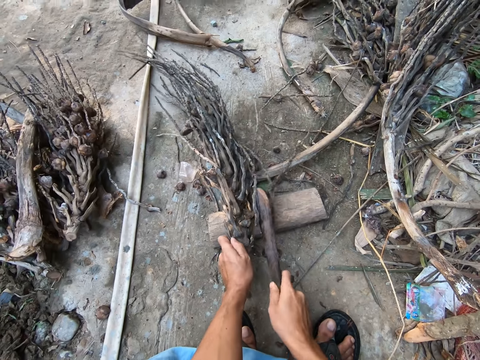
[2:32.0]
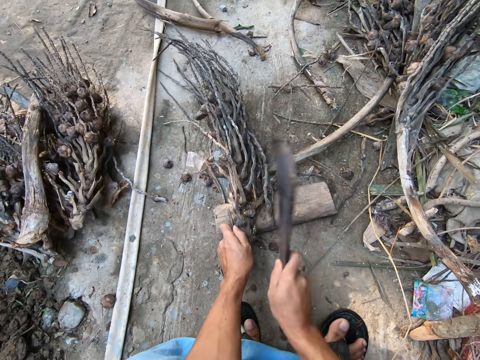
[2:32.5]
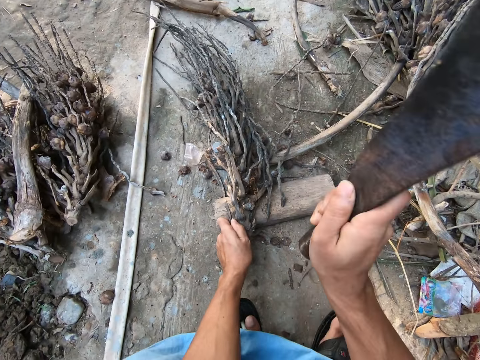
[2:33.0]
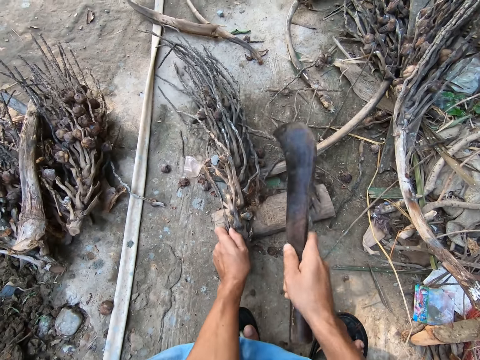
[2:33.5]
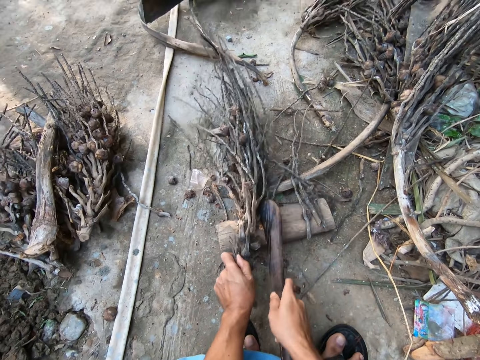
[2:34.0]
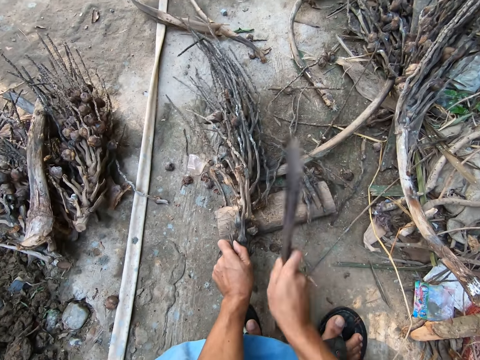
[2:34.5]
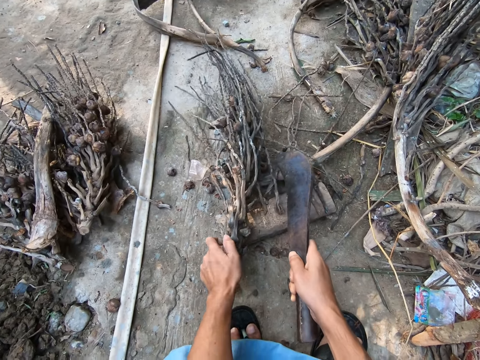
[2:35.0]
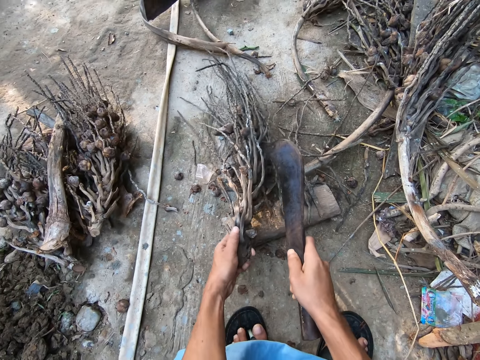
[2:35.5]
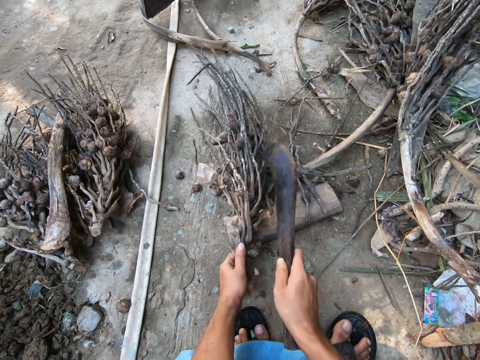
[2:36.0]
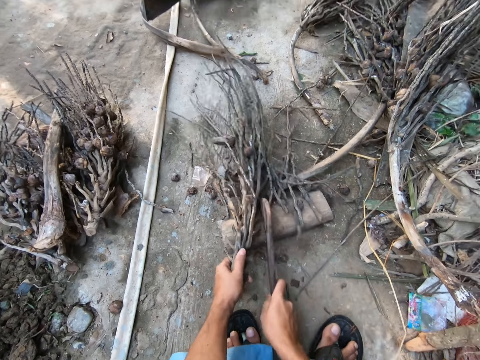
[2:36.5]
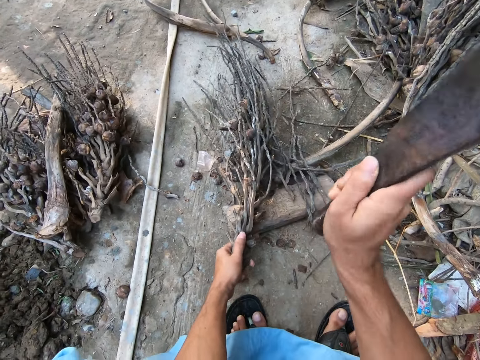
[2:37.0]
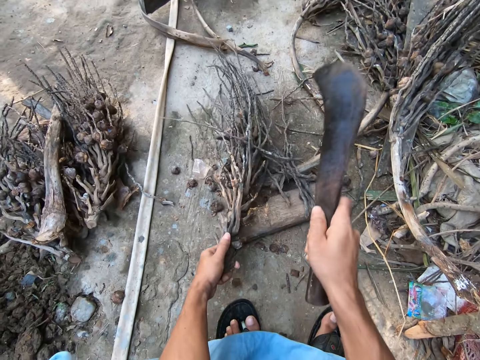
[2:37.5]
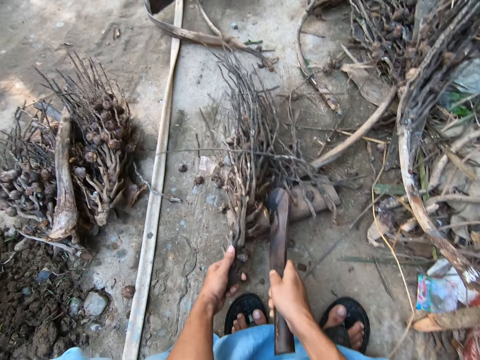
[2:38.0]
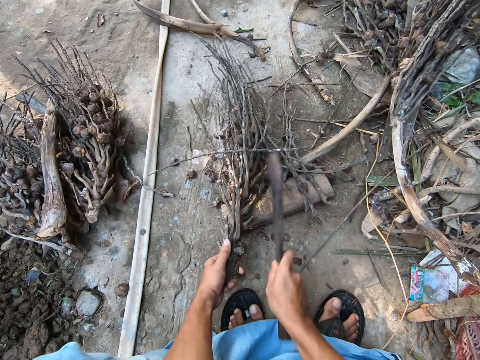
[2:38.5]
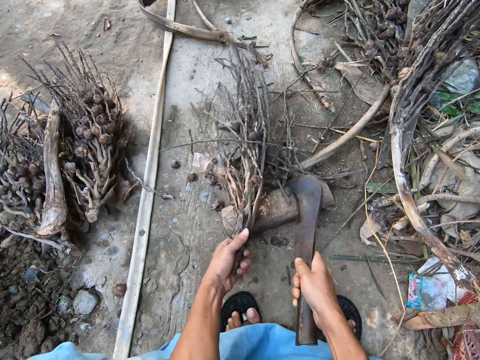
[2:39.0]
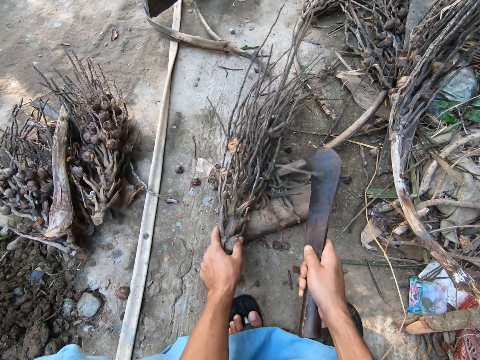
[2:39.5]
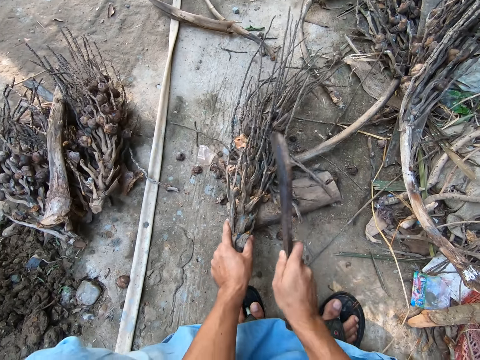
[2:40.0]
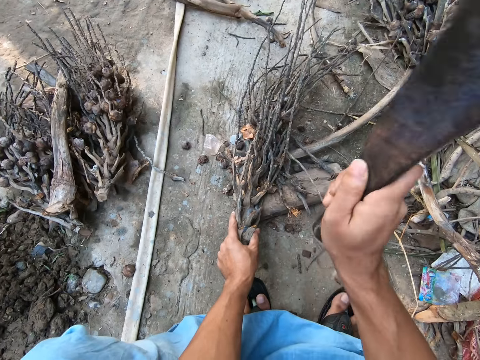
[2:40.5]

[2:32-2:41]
The camera wearer adjusts the palm kernel head on the cutting block with his left hand. He cuts off twigs from the kernel head with the pruning knife in his right hand.

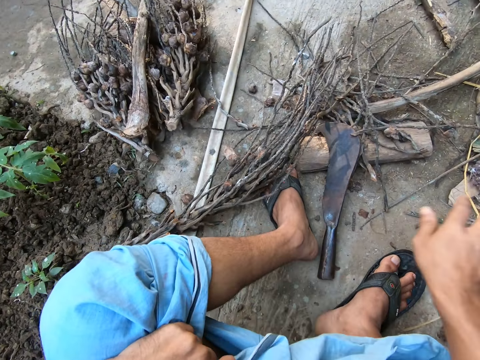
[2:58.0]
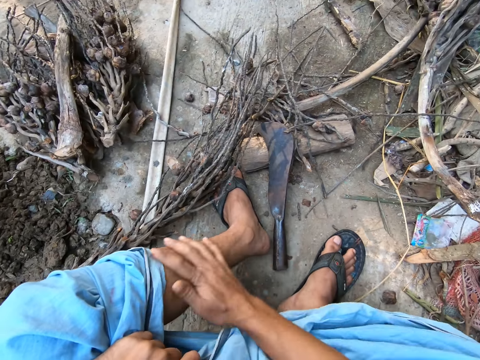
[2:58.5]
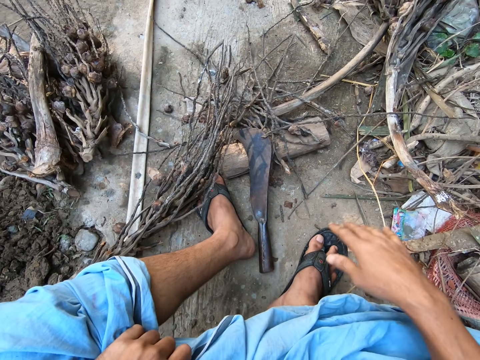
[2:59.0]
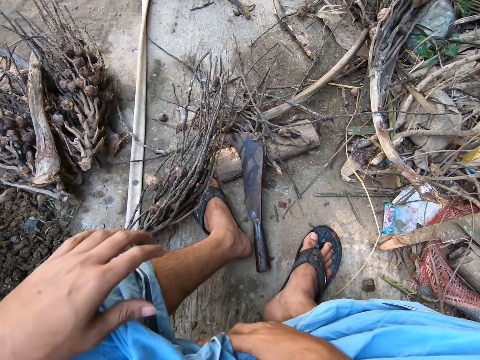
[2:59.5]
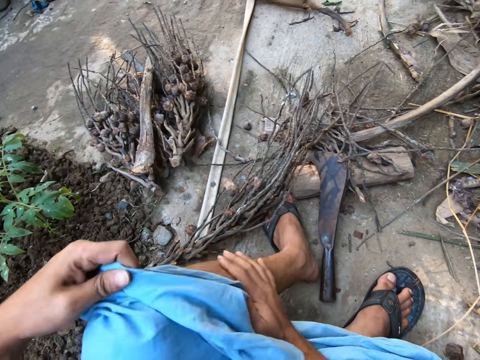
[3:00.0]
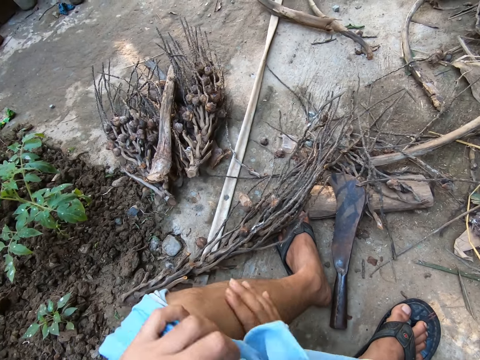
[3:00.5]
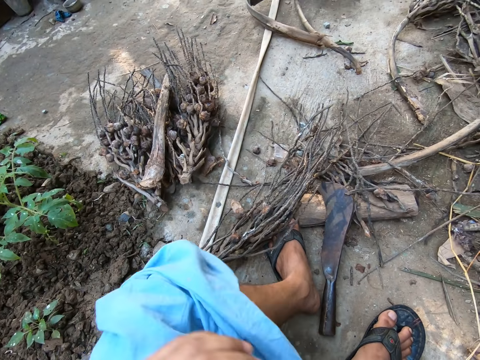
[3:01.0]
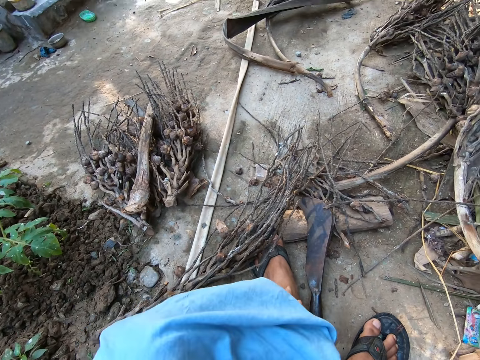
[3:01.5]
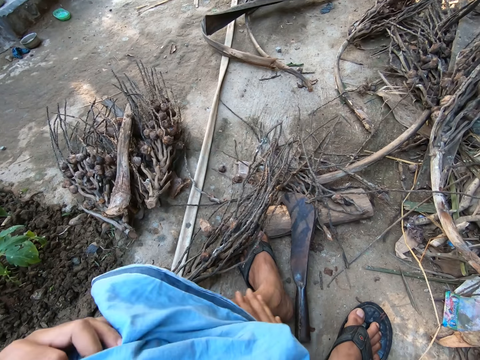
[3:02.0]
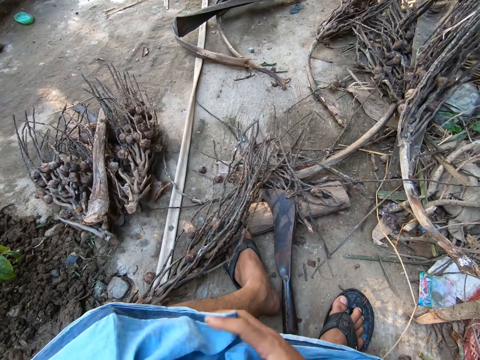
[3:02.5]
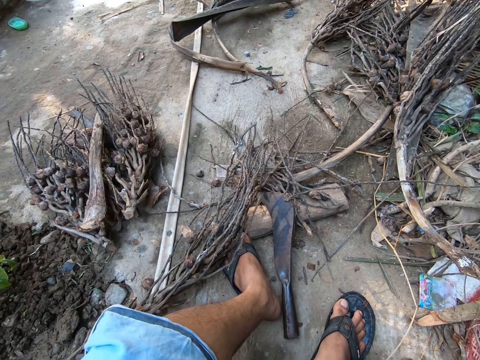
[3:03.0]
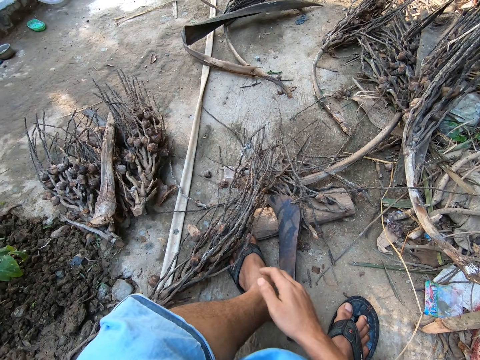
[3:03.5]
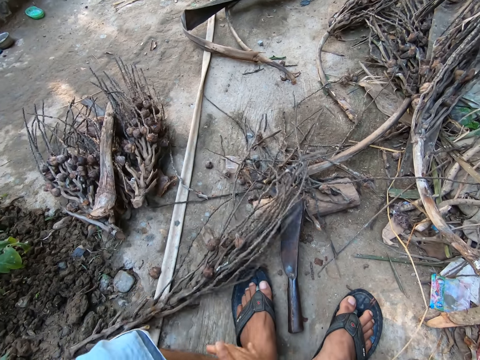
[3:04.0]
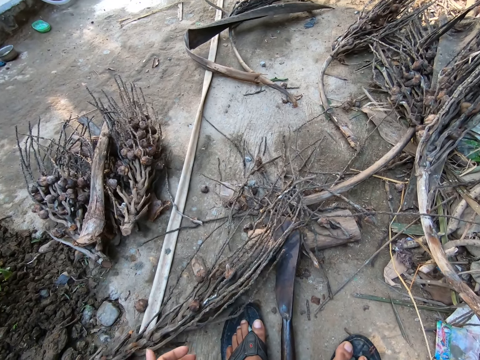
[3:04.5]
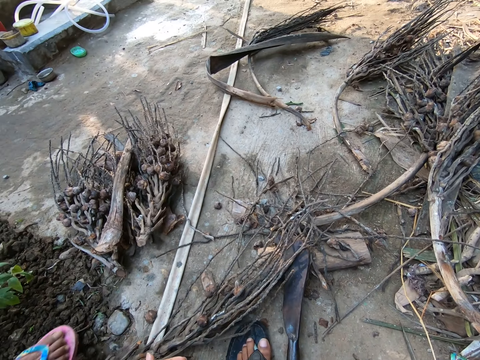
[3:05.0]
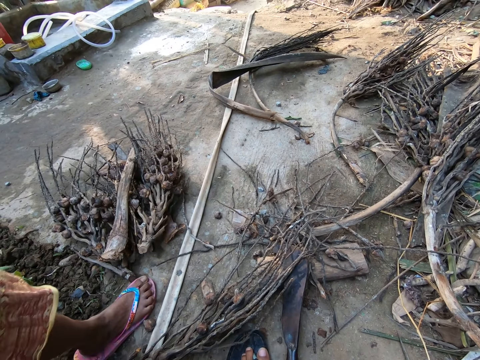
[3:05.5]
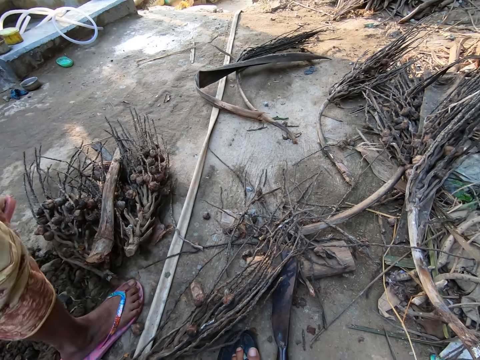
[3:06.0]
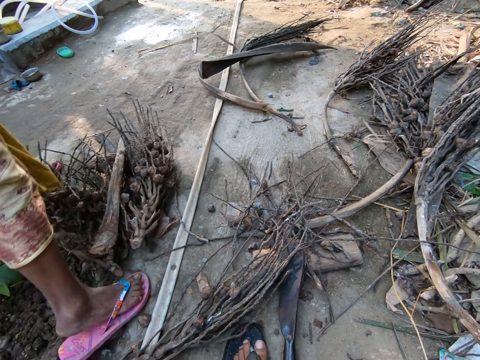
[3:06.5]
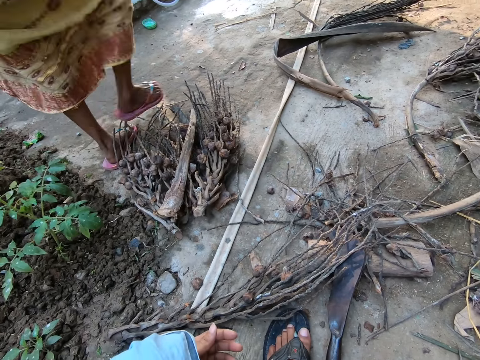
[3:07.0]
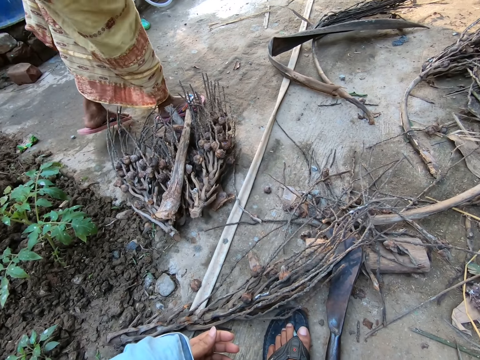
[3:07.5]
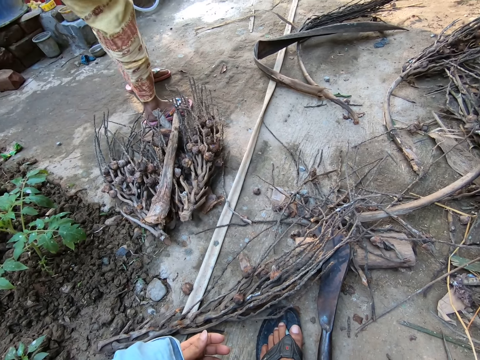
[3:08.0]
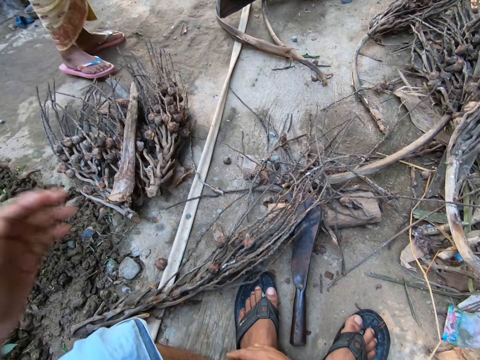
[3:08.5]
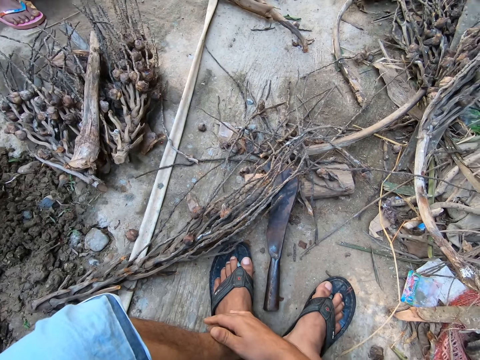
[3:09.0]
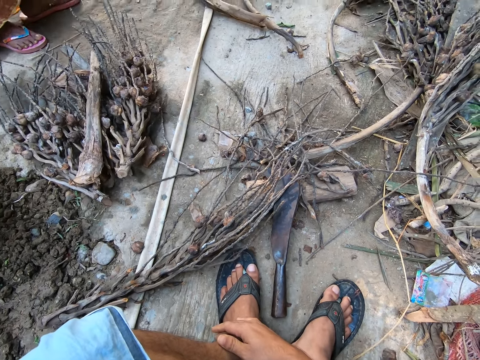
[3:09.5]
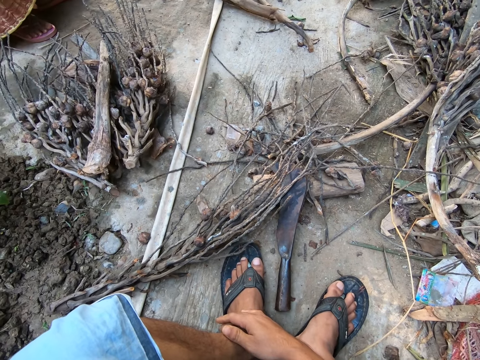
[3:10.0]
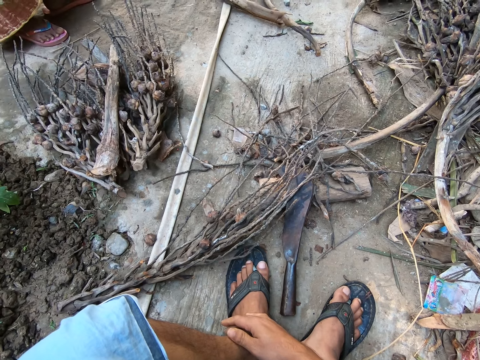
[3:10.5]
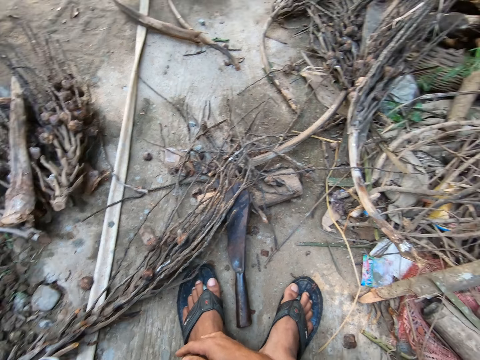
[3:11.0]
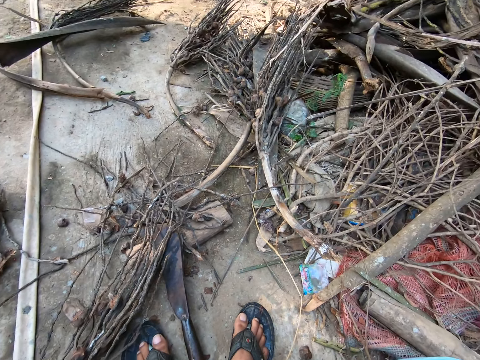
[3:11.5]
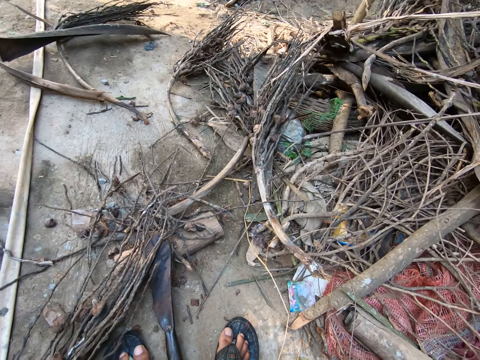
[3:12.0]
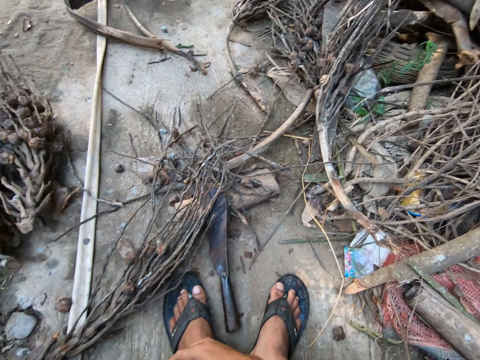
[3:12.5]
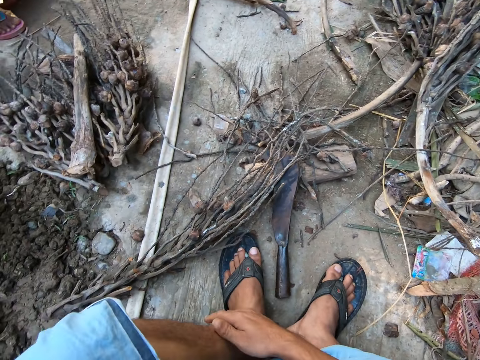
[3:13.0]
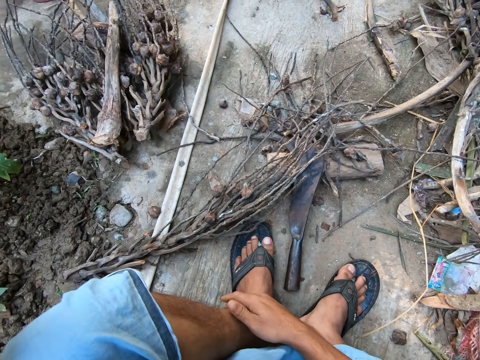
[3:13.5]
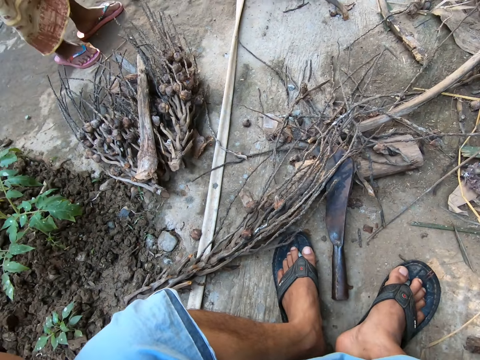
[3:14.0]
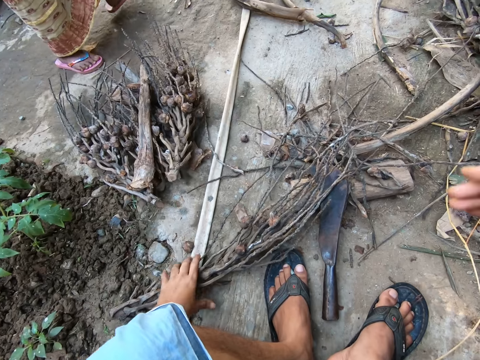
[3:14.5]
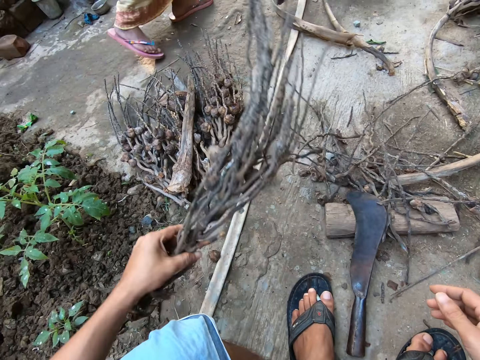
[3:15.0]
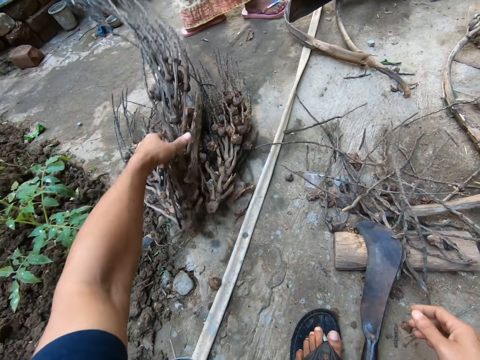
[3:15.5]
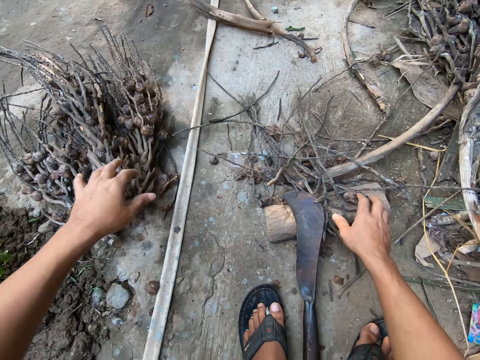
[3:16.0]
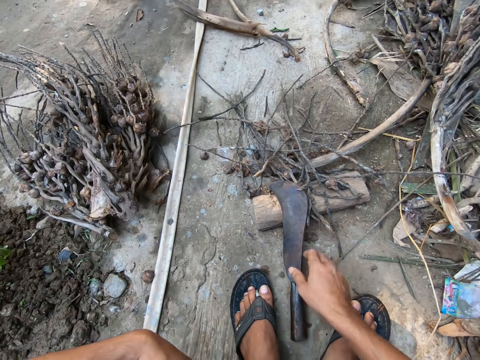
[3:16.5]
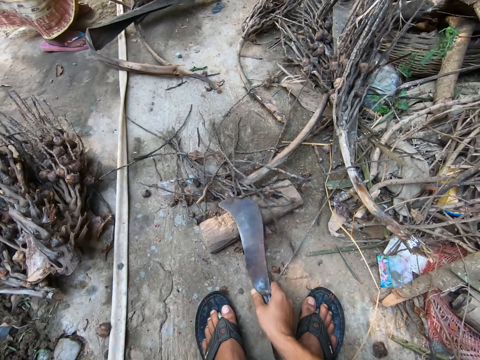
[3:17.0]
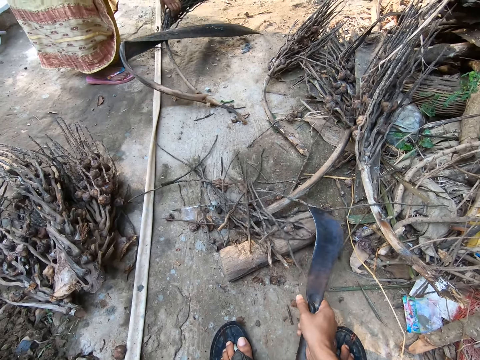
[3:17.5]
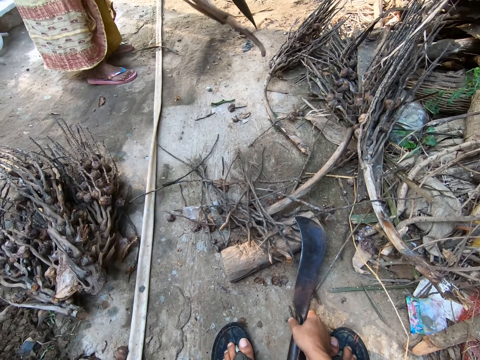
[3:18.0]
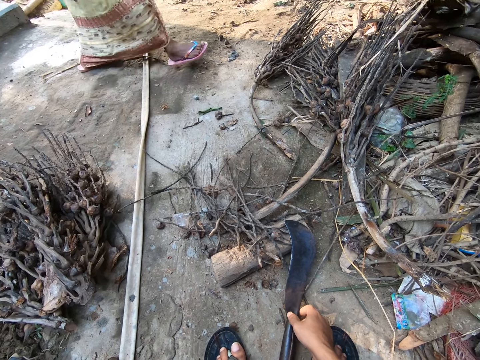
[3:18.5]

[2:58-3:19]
The camera wearer stretches the garment. He talks with a woman. He stares at the dried plant. The woman walks towards the camera wearer and walks over the bunch of palm kernel heads. The camera wearer adjusts the camera. He picks up the kernel head from the floor with his left hand. He puts the kernel head with the bunch of kernel heads on the floor with his left hand. The woman picks up palm leaves from the floor with her left hand. The camera wearer picks the machete. He moves the pruning knife to another part of the floor with his right hand.
